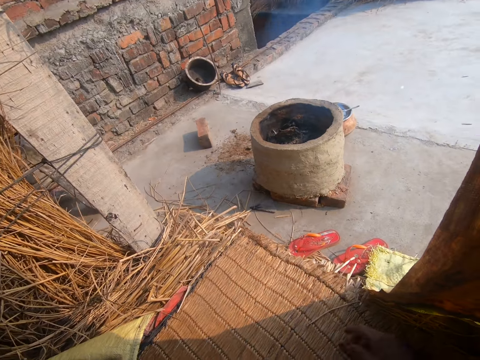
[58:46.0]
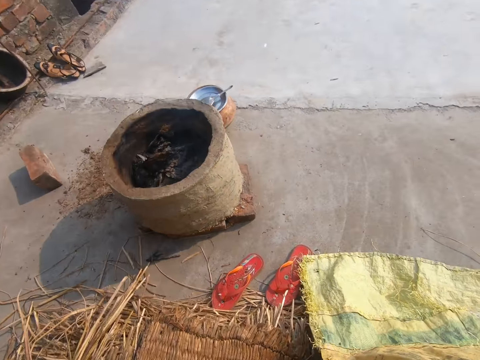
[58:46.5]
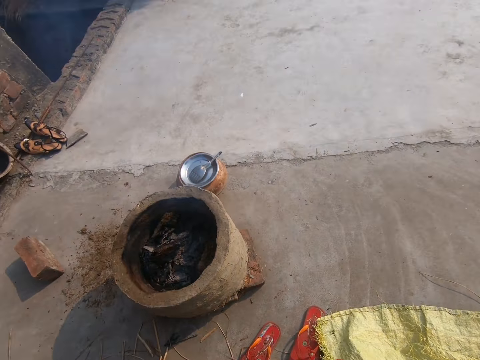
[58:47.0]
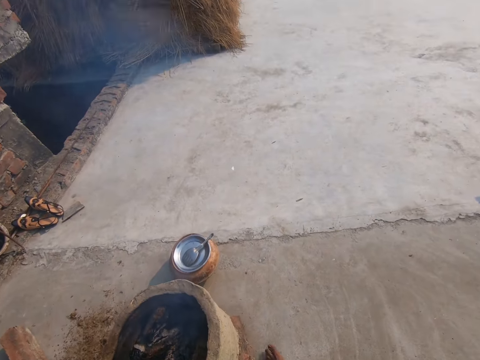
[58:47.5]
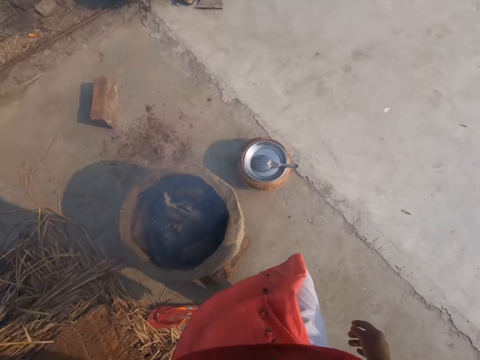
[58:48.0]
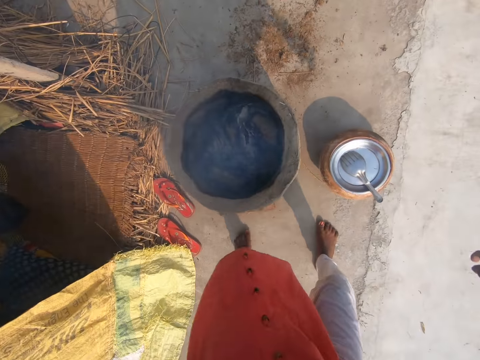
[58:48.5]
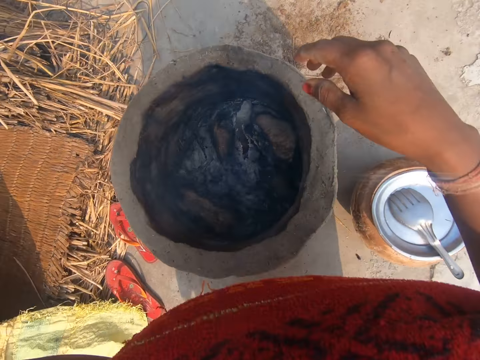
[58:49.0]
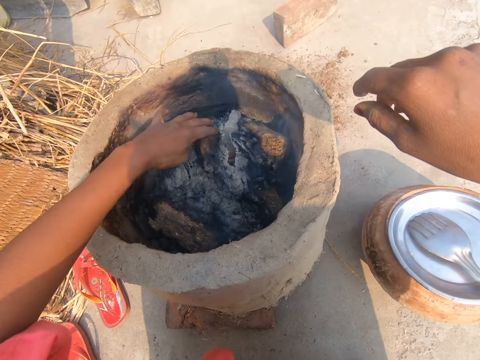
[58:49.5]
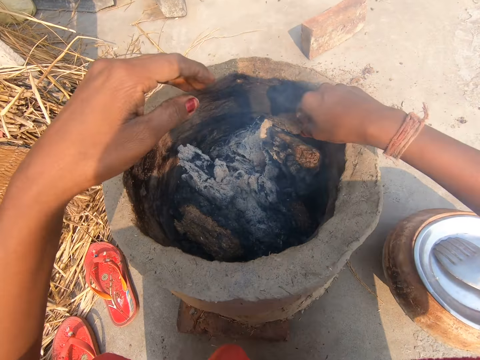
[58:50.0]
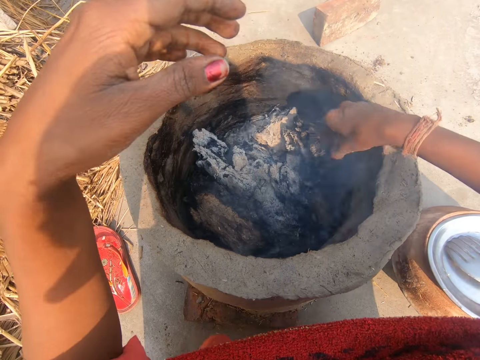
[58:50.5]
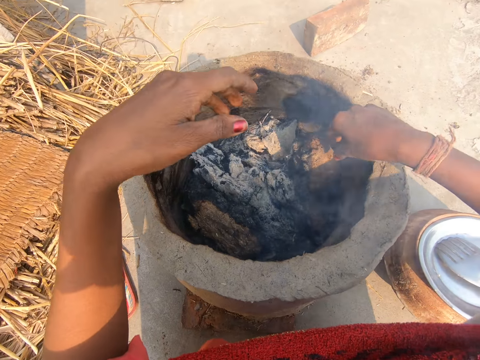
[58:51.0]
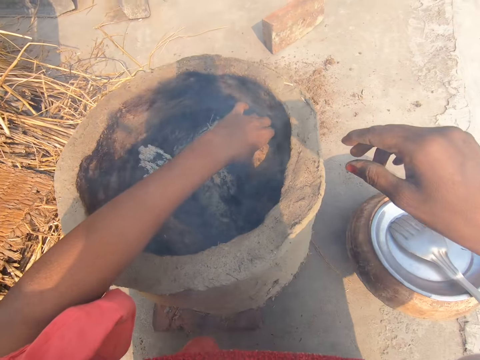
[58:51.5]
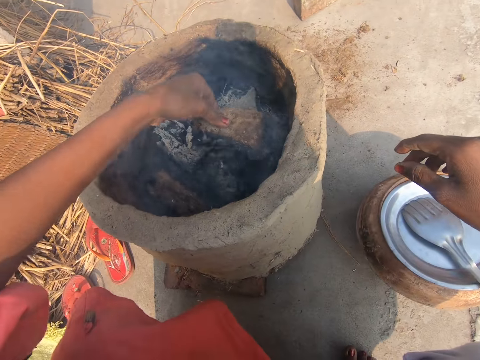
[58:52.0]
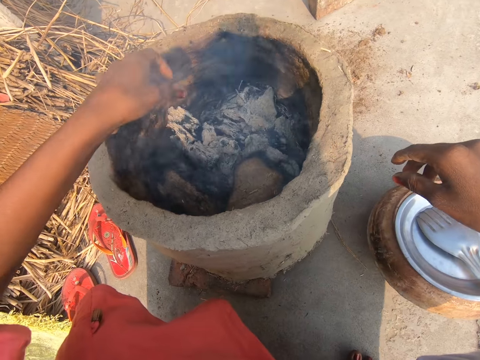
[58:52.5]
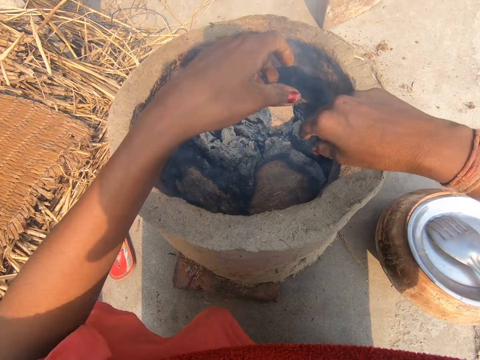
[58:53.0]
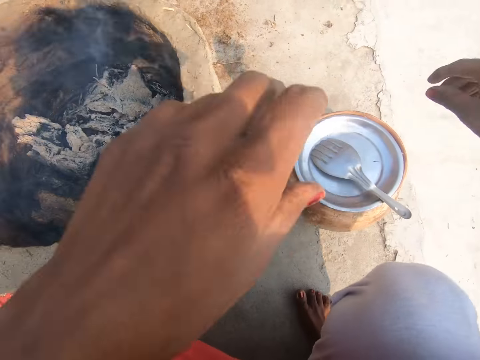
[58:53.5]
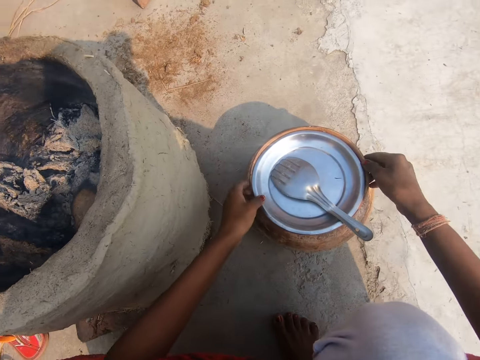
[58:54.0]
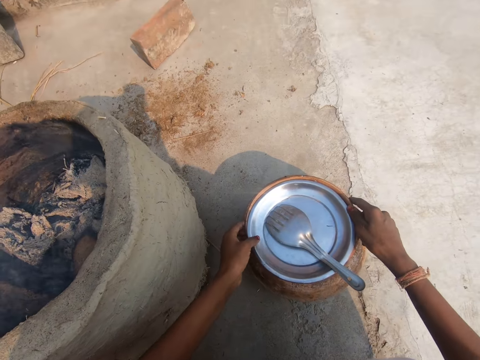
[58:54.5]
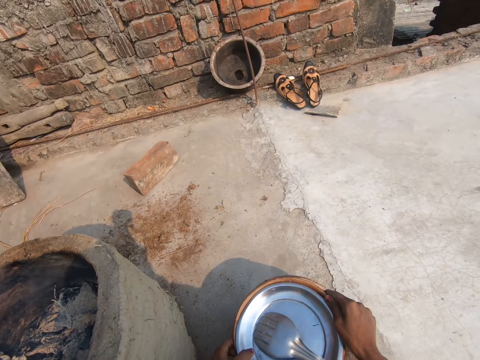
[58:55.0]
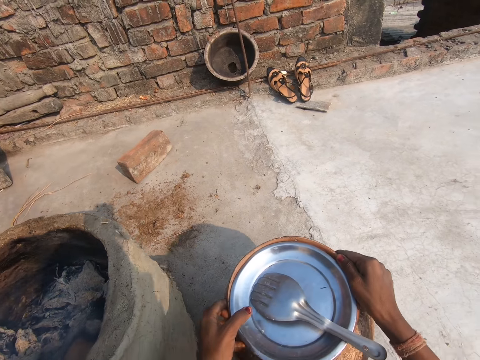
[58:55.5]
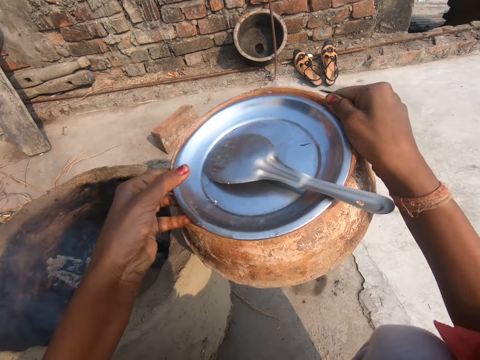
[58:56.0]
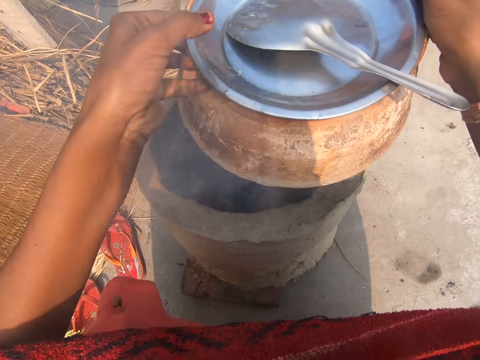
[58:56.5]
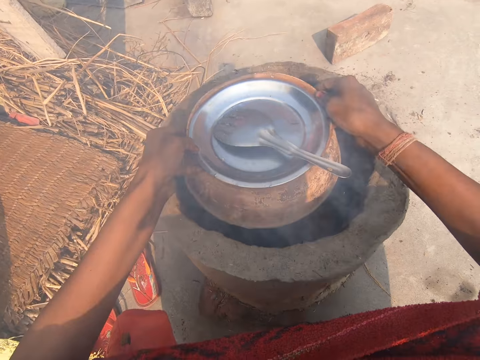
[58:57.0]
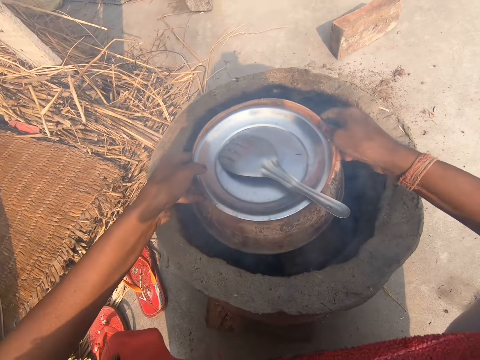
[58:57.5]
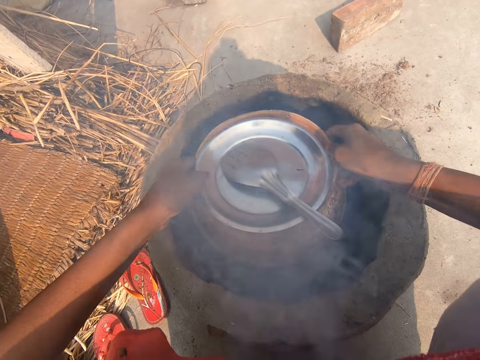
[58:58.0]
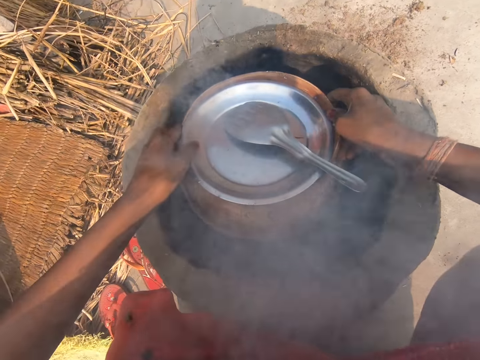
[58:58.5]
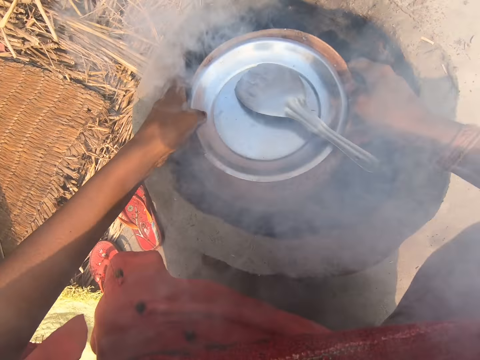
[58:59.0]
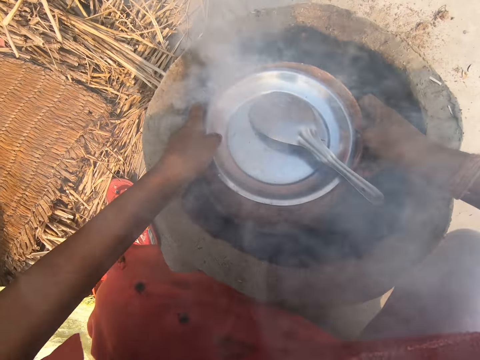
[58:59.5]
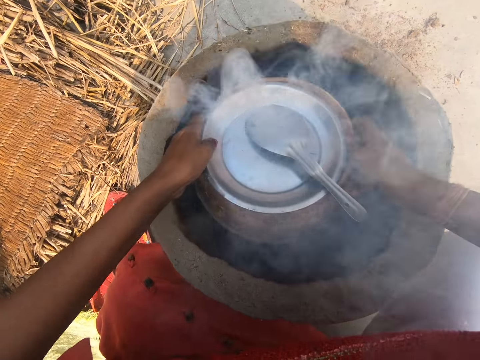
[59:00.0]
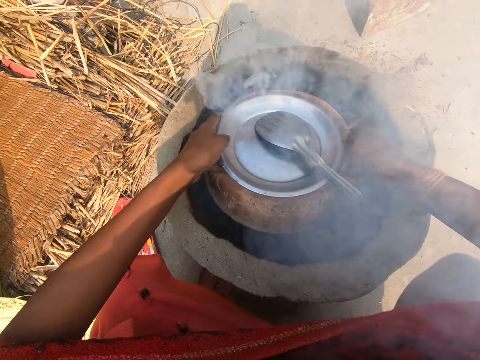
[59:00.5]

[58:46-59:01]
The camera wearer walks towards the cooking place outside the house. She adjusts a piece of burning wood in a local cooker or clay stove at the cooking place with her left hand. She prepares the clay stove. She adjusts a piece of burning wood in the local cooker at the cooking place with her right hand. She adjusts the piece of burning wood in the local cooker at the cooking place with her left hand. She carries a clay pot from the floor beside the local cooker with both hands. She drops the clay pot inside the local cooker in the cooking place. She balances the pot inside the local cooker.

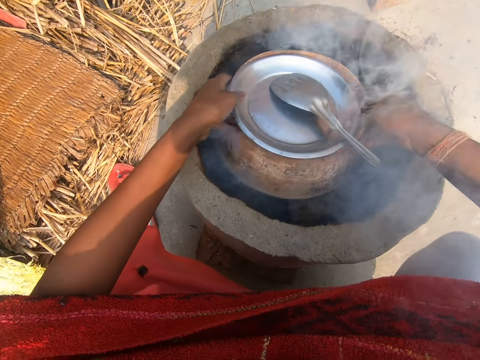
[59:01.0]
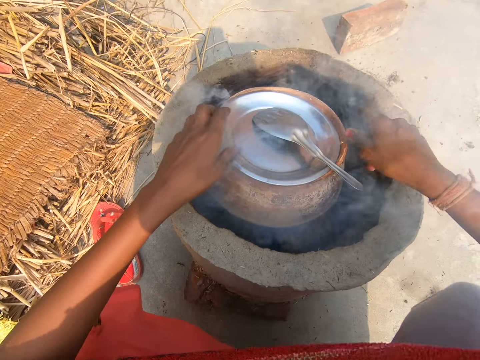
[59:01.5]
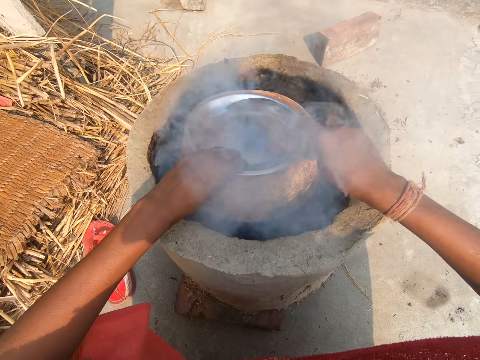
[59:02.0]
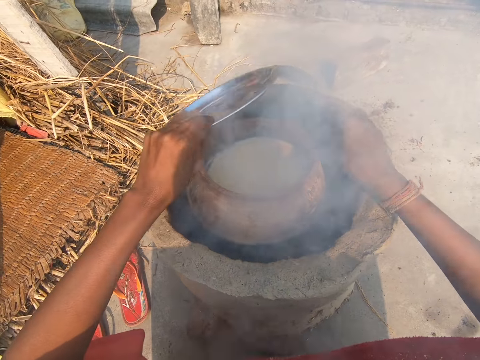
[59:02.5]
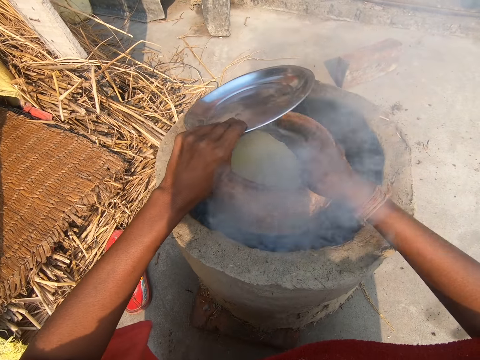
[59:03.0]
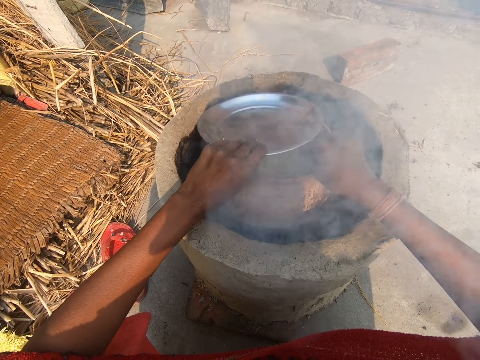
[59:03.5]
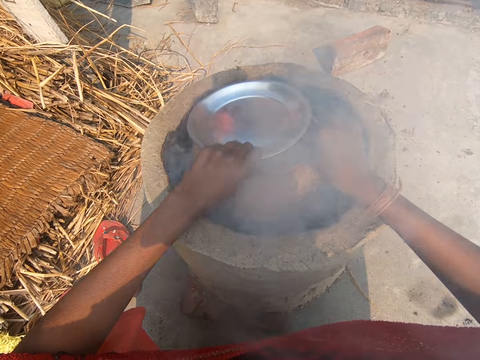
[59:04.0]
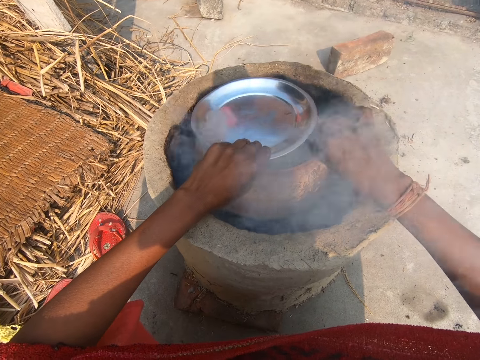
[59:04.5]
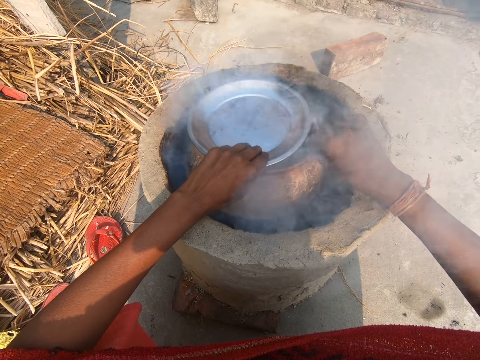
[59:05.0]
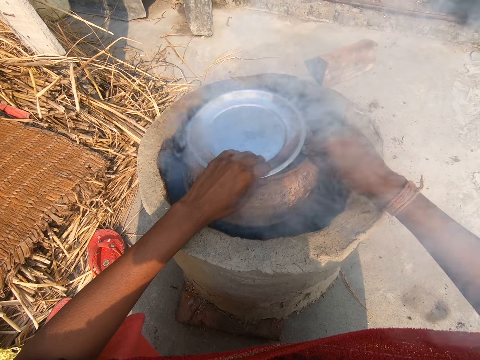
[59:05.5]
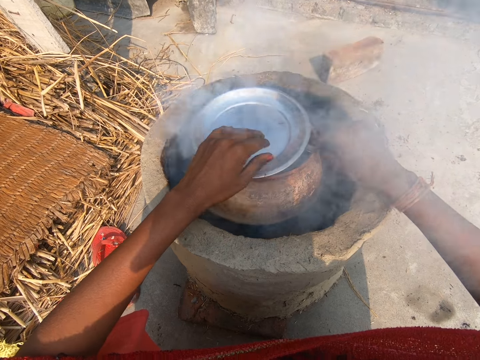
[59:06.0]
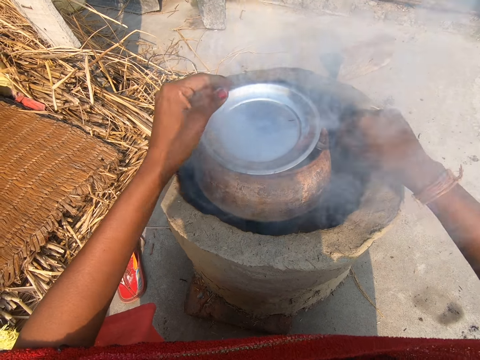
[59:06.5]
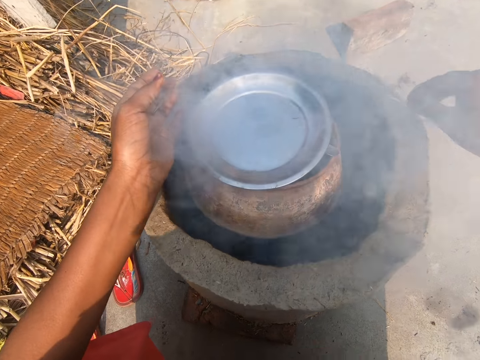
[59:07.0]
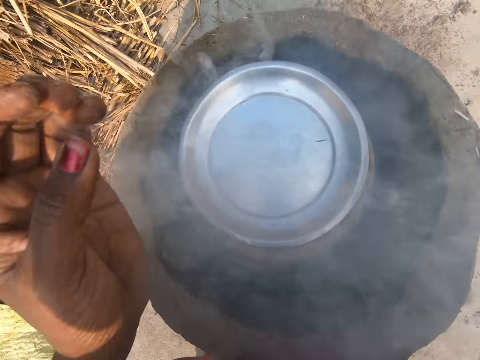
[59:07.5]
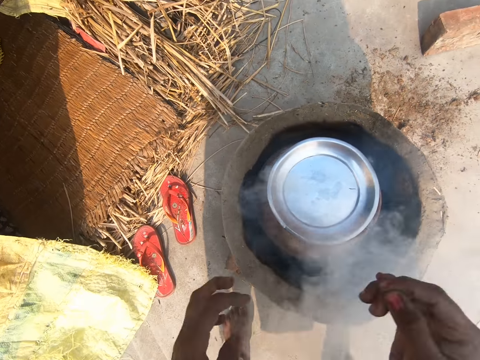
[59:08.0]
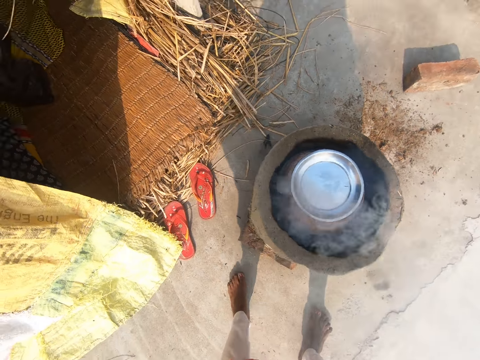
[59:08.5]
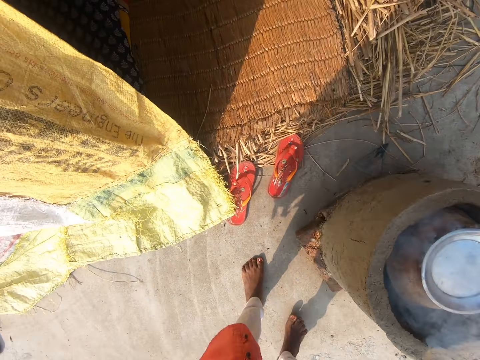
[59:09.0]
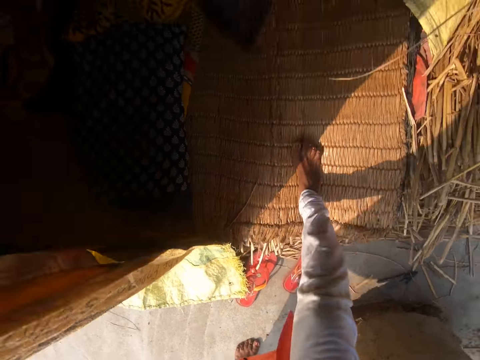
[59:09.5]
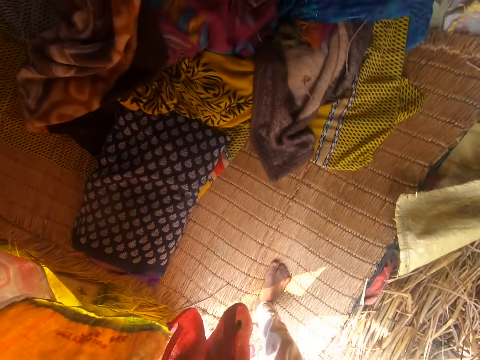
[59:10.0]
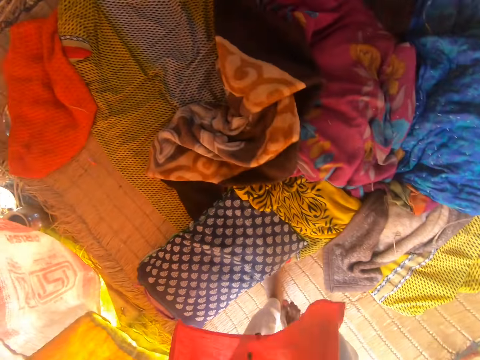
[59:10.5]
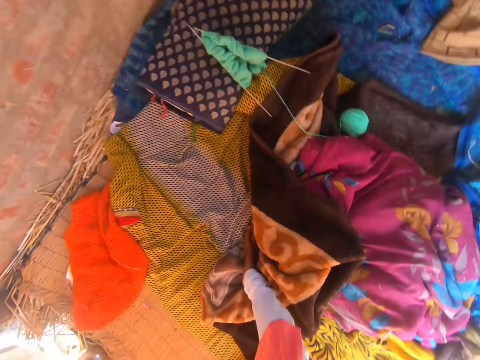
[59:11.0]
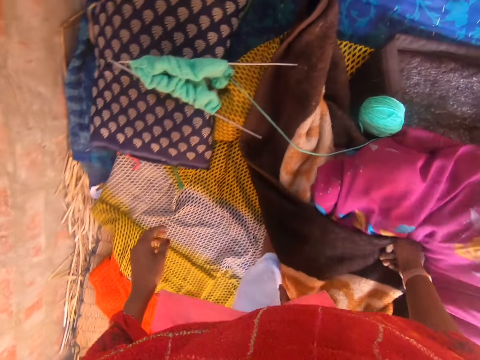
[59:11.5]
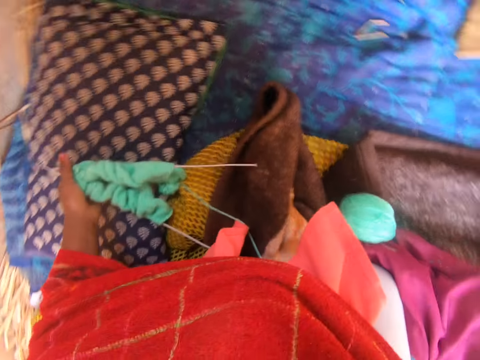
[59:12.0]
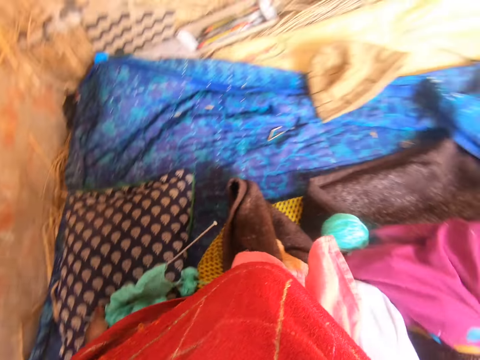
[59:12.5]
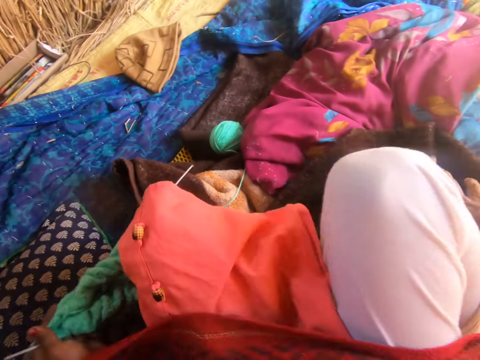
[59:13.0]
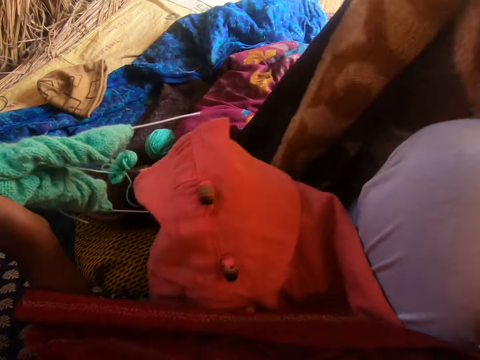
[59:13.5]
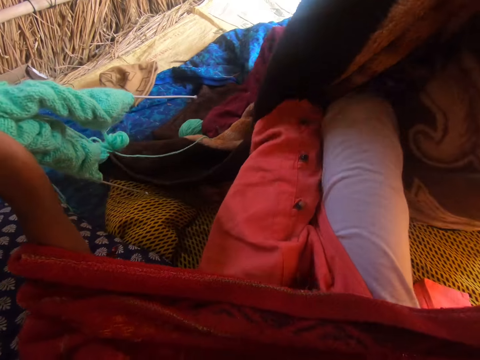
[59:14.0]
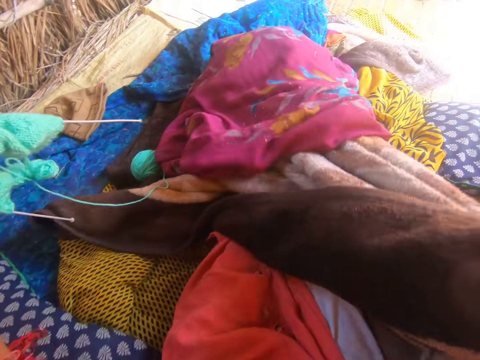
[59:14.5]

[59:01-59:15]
The camera wearer holds the cover of the clay pot with her left hand. She carries the spoon on the cover of the clay pot with her right hand. She lifts the cover of the clay pot with her left hand. She puts the spoon into the clay pot. She covers the clay pot. She walks into the room. She grabs the knitting needles and yarn with her left hand. She sits on the mat on the floor. She covers her legs with the blanket with her right hand.
